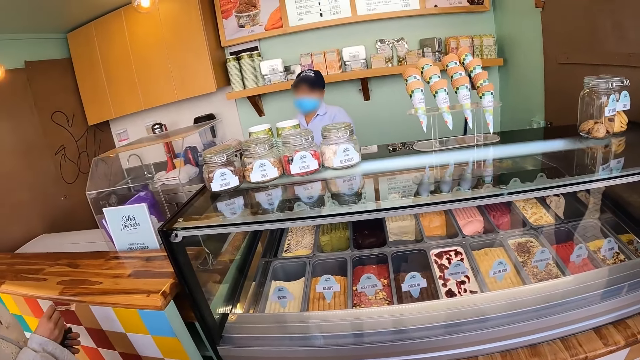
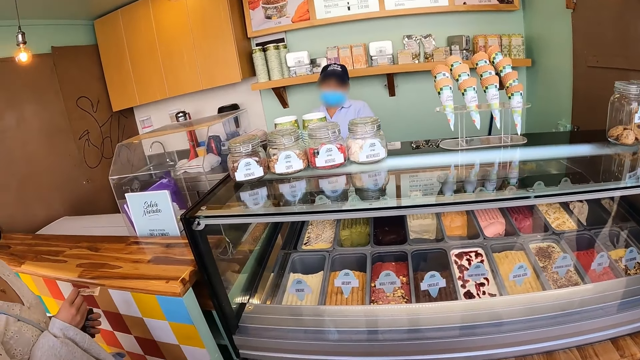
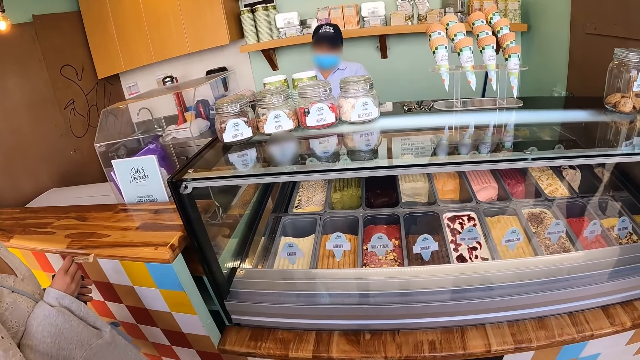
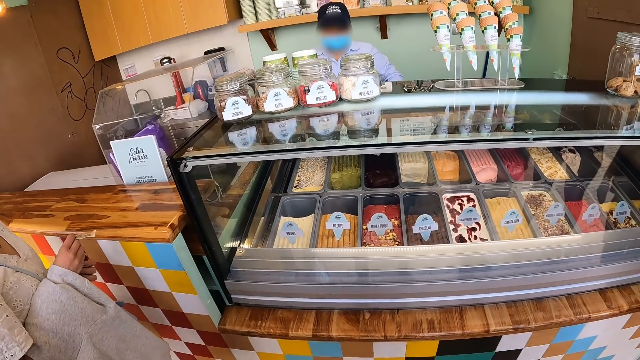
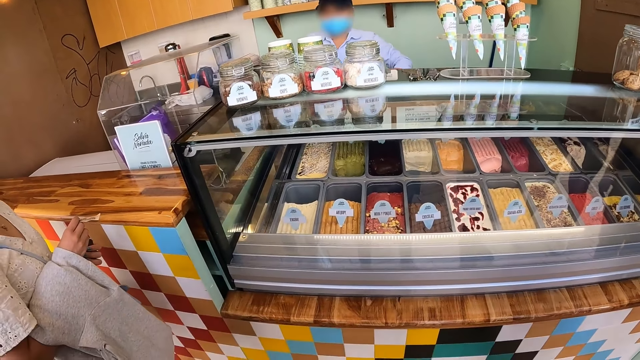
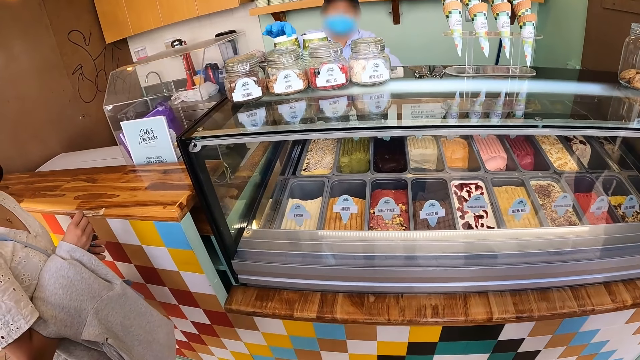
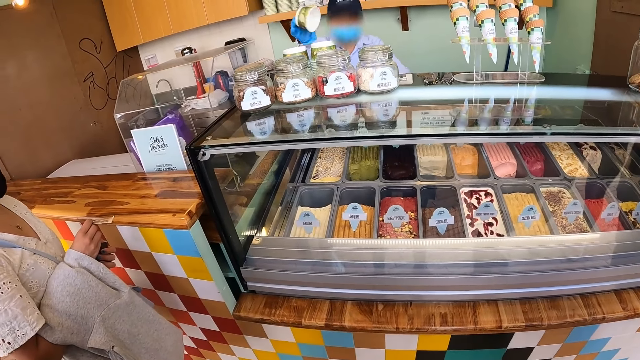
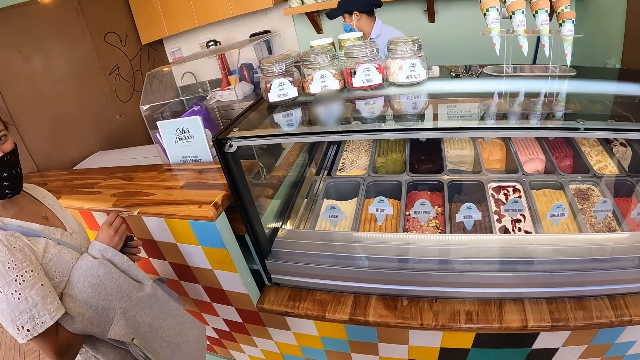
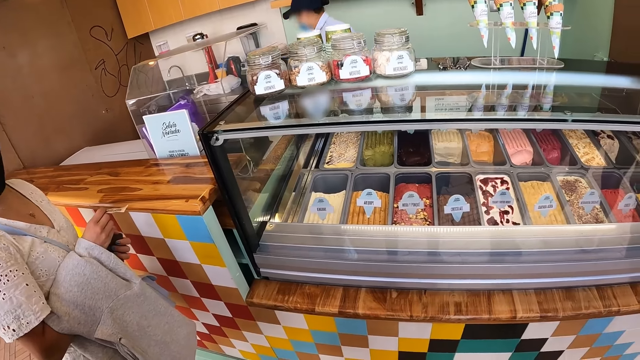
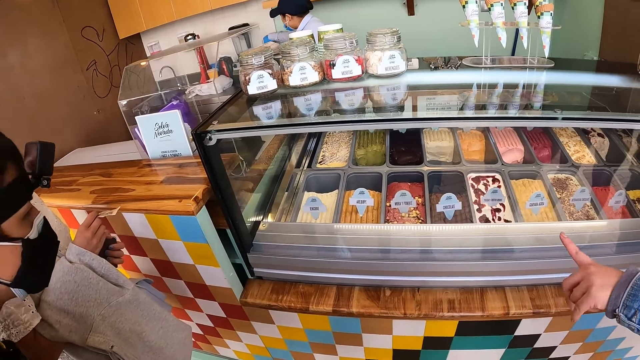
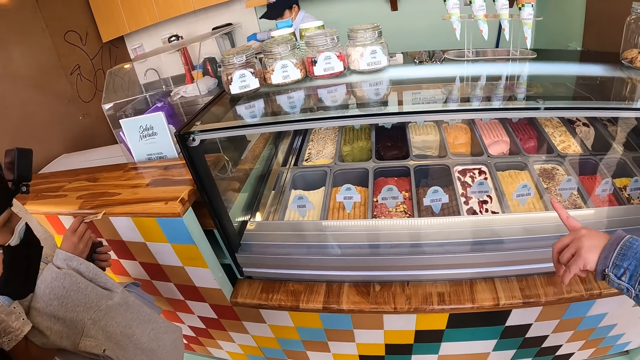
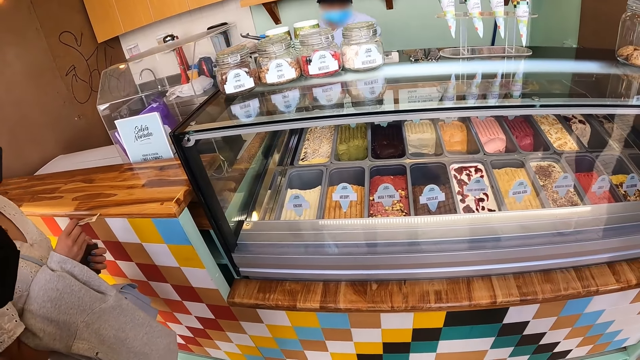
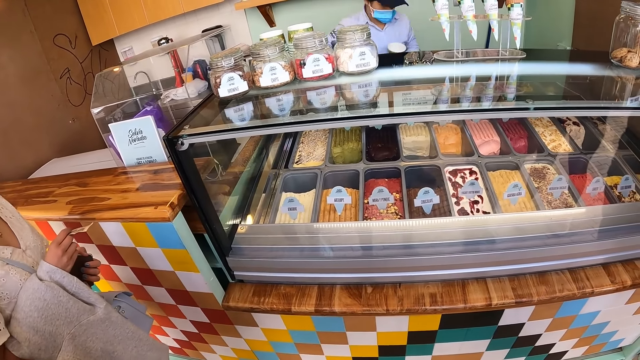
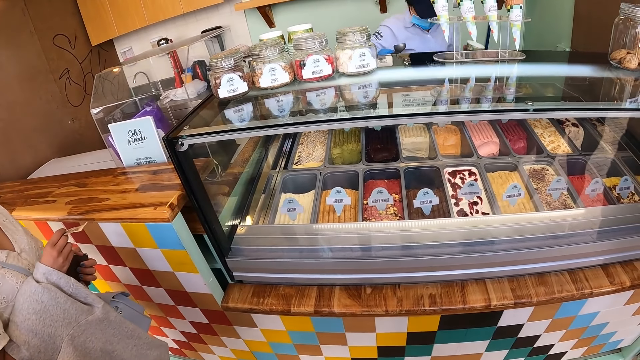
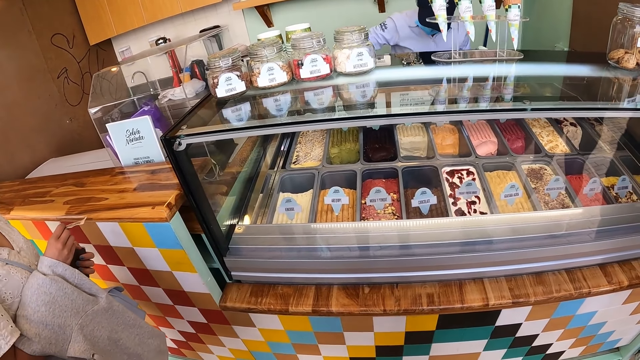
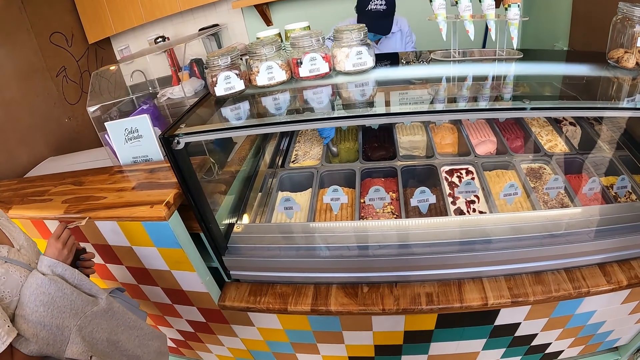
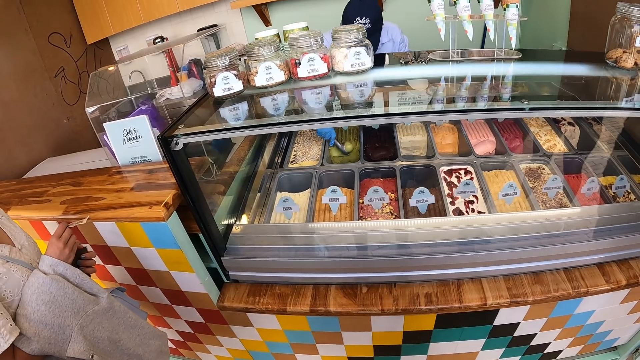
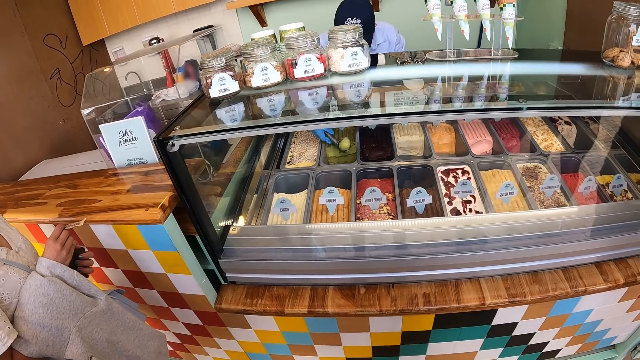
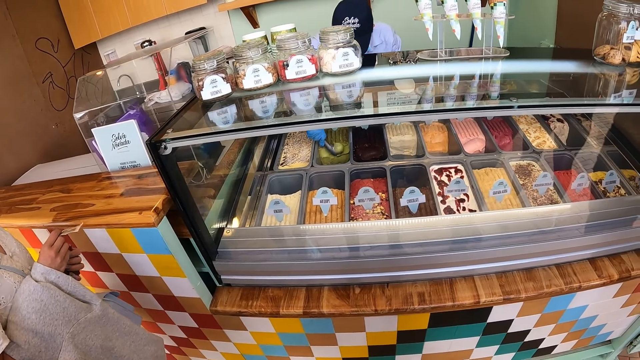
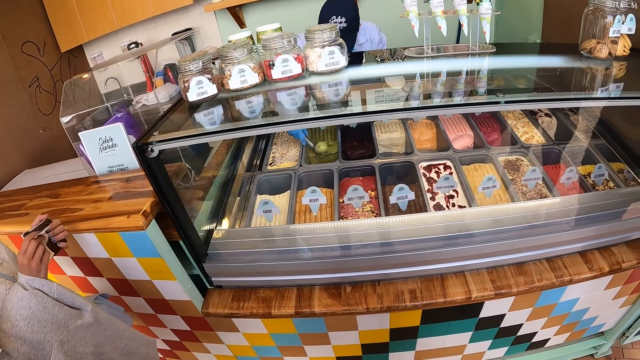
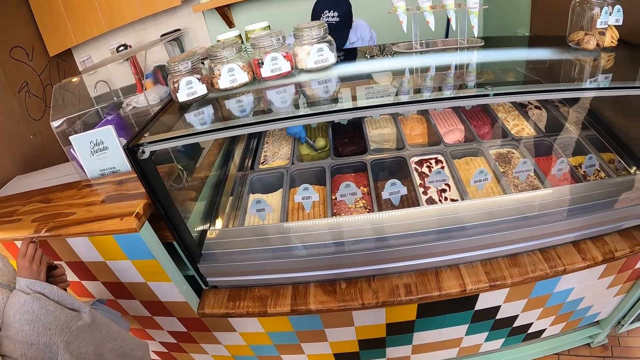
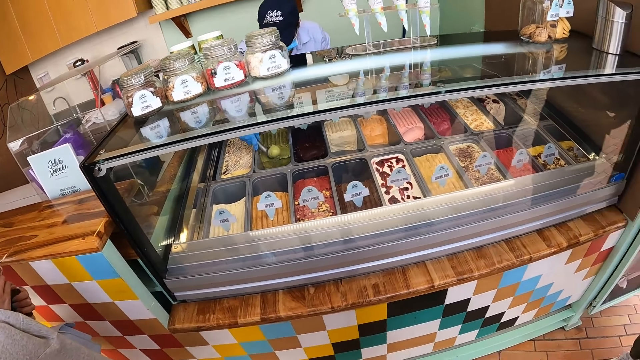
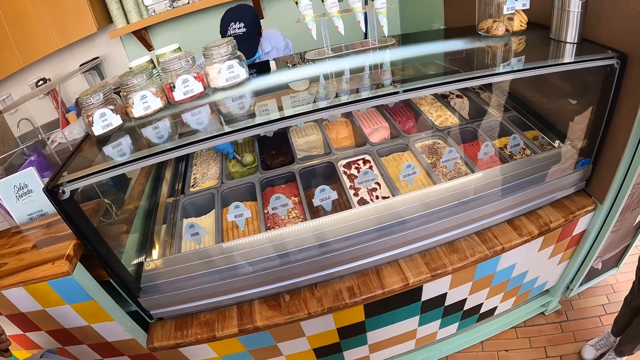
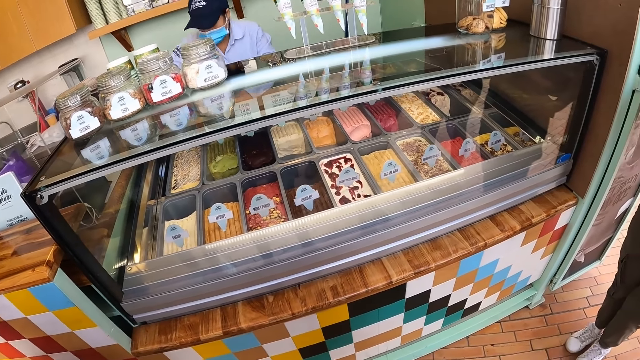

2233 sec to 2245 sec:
A man points at the products.

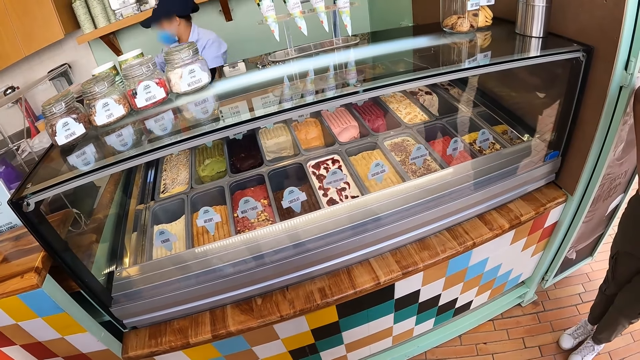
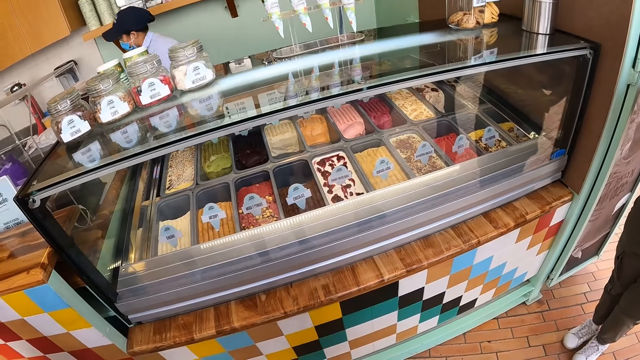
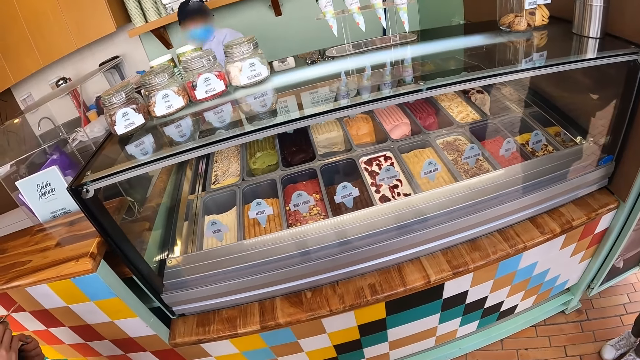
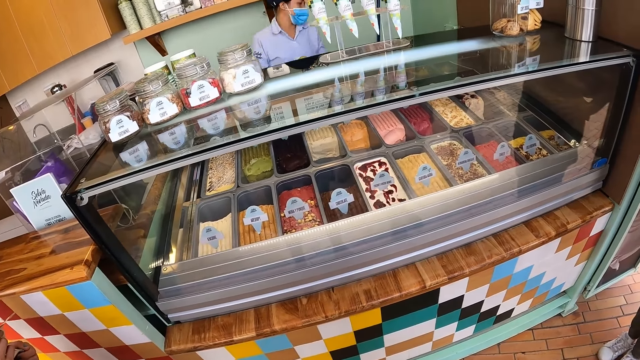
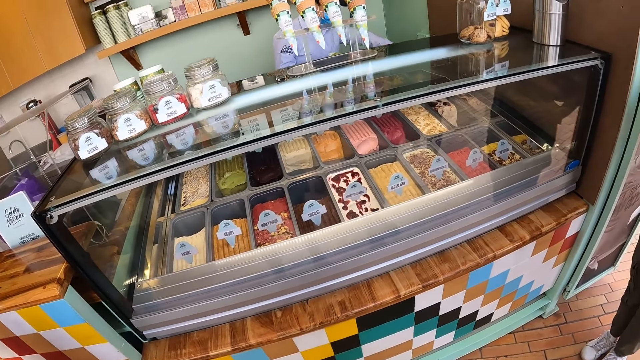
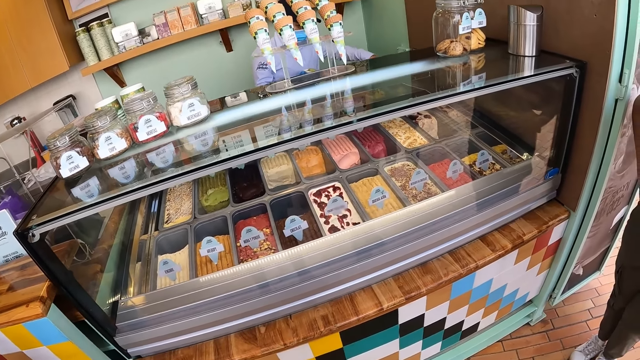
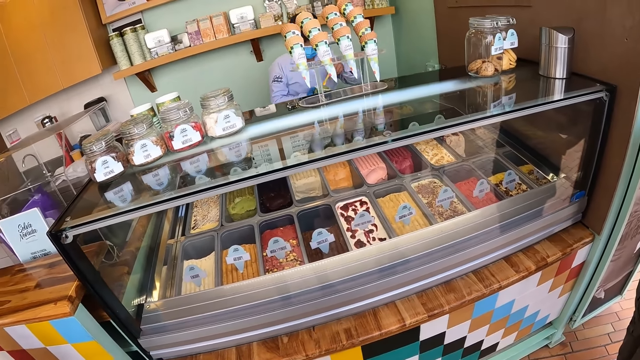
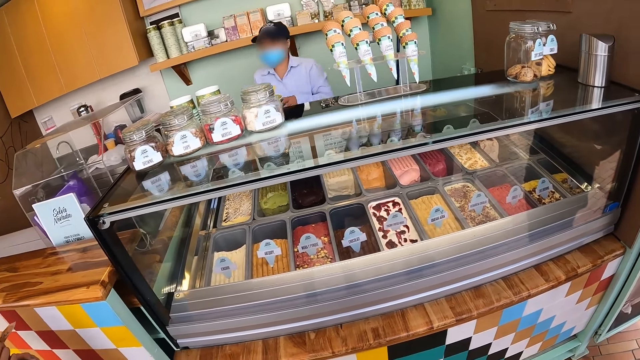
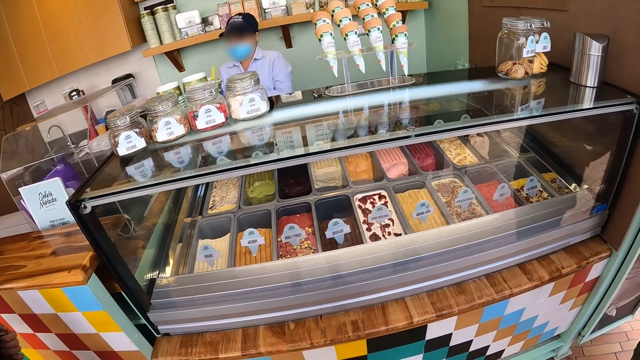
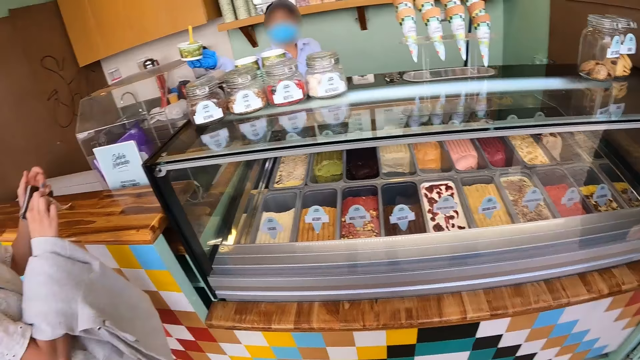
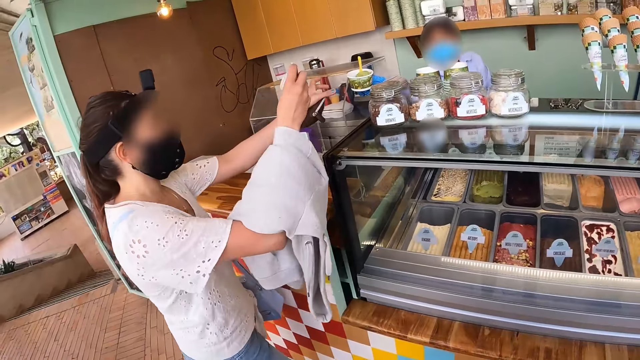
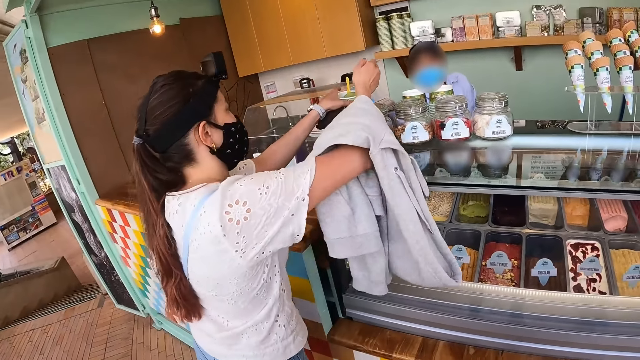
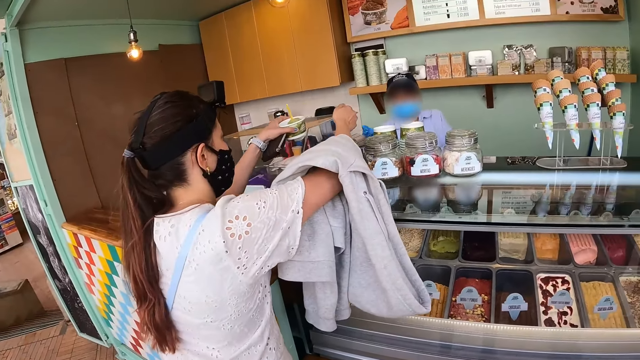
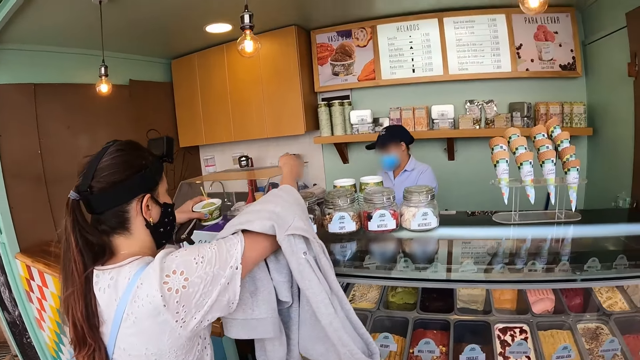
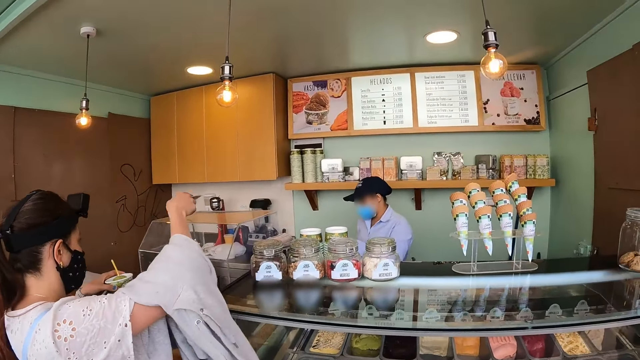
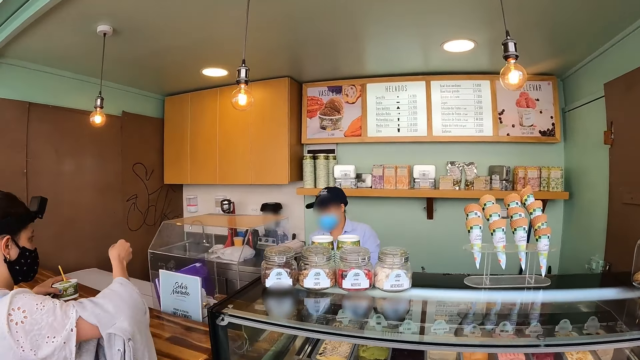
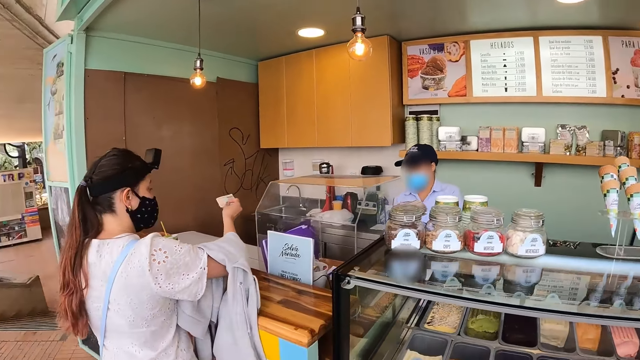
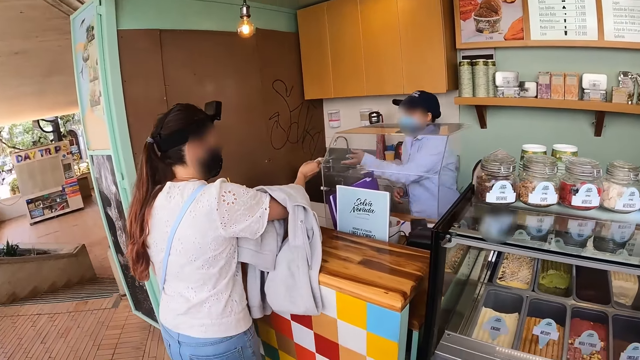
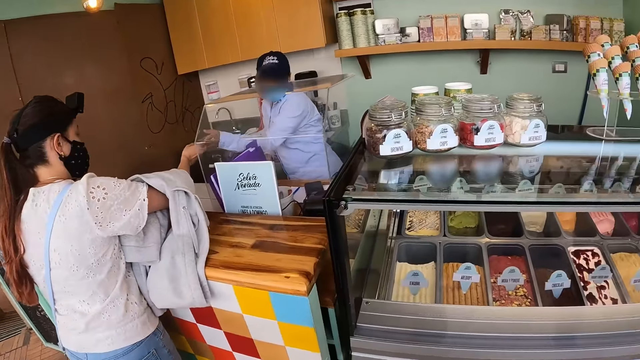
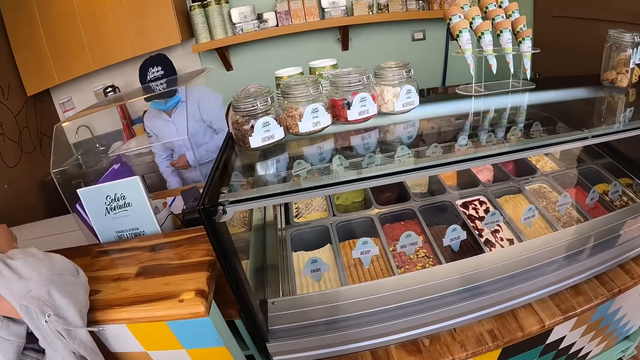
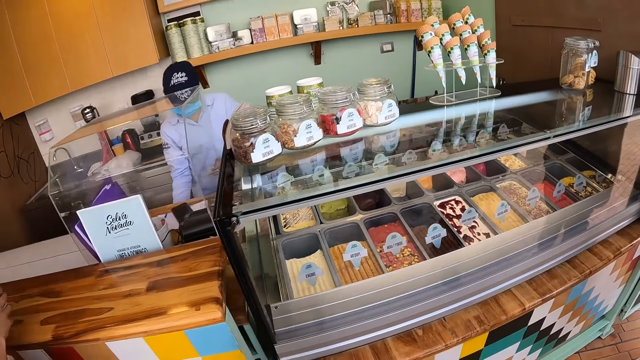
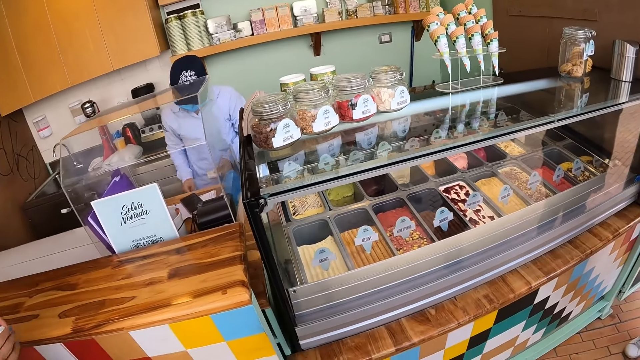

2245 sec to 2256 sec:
A woman gives another woman ice cream. The other woman picks the ice cream from the first woman. The other woman gives the money to the first woman.
